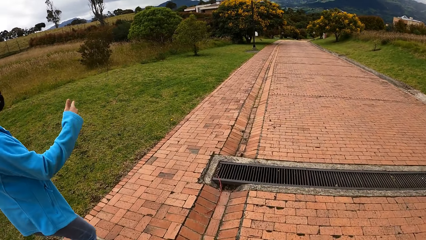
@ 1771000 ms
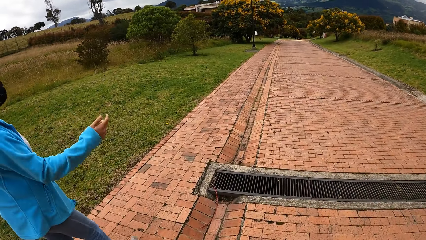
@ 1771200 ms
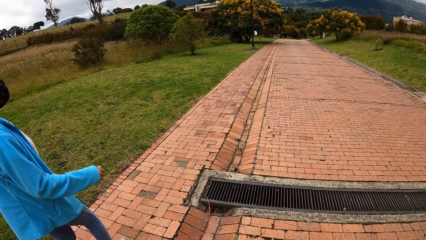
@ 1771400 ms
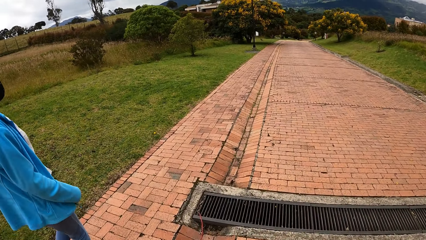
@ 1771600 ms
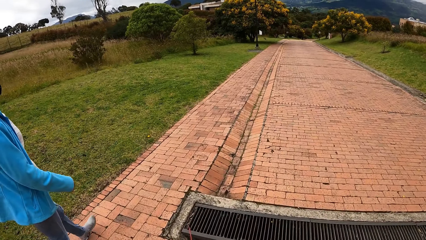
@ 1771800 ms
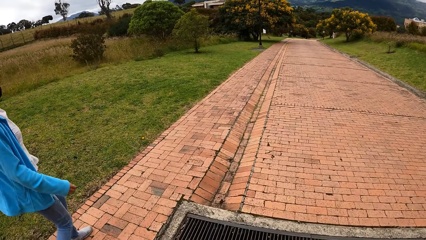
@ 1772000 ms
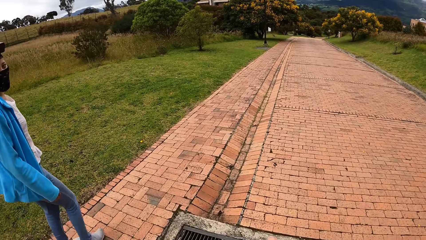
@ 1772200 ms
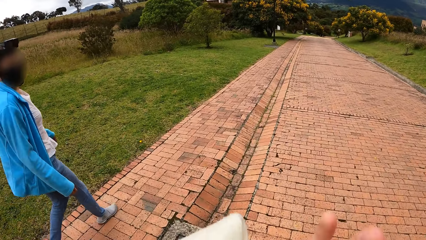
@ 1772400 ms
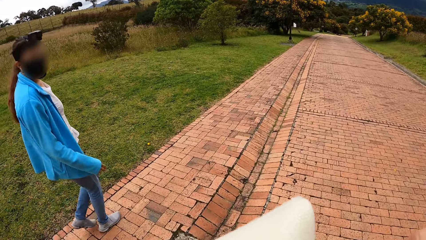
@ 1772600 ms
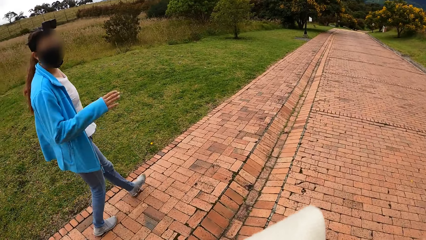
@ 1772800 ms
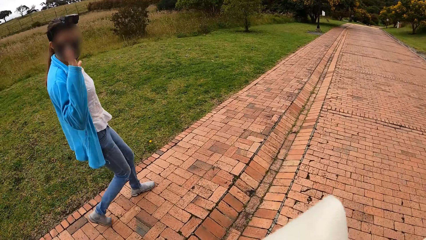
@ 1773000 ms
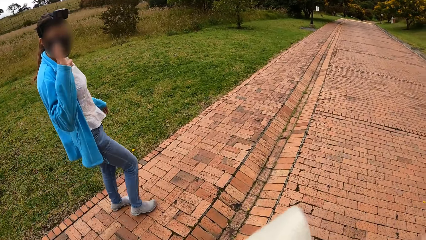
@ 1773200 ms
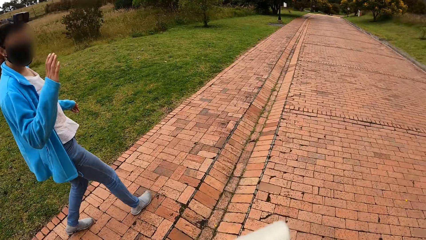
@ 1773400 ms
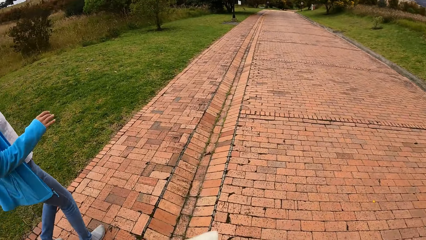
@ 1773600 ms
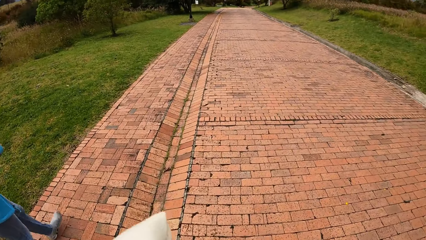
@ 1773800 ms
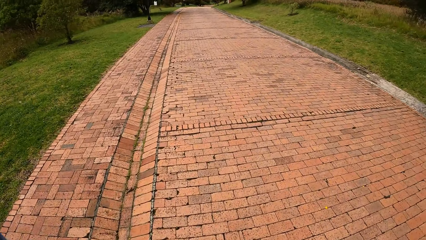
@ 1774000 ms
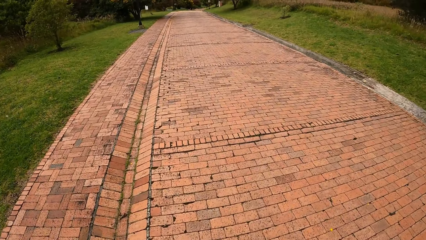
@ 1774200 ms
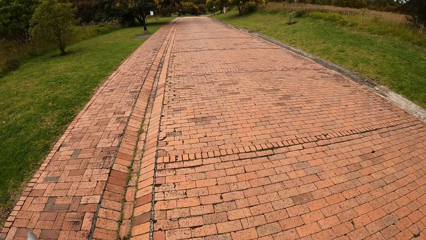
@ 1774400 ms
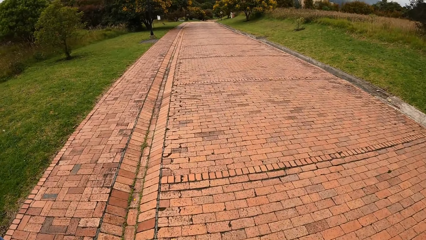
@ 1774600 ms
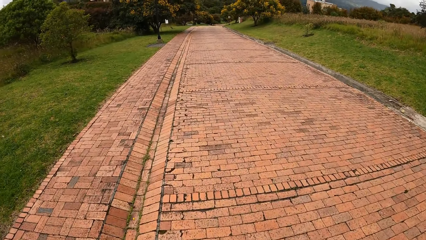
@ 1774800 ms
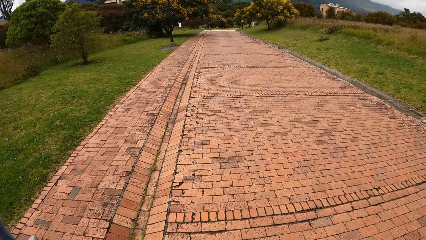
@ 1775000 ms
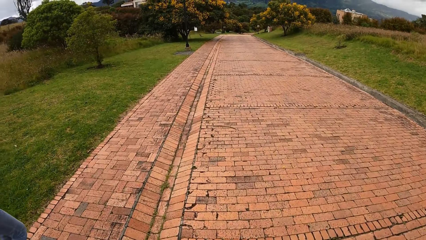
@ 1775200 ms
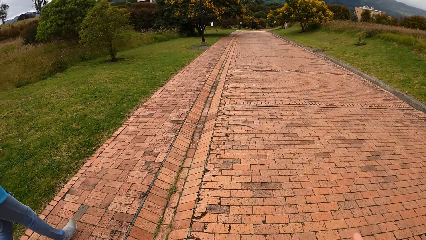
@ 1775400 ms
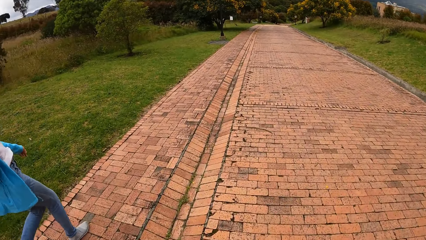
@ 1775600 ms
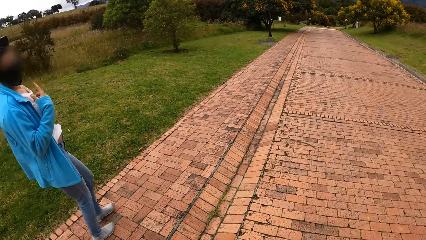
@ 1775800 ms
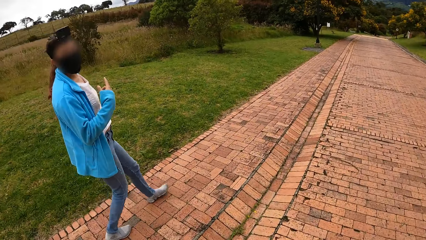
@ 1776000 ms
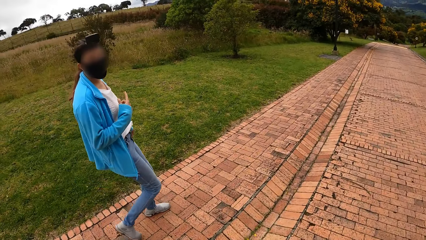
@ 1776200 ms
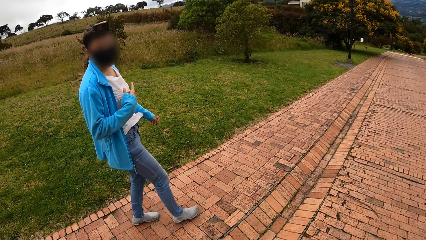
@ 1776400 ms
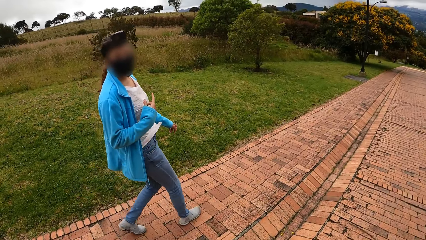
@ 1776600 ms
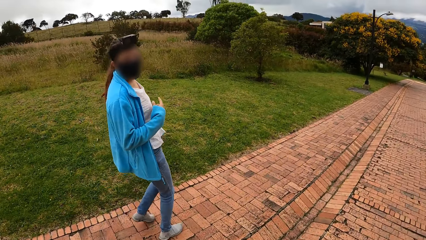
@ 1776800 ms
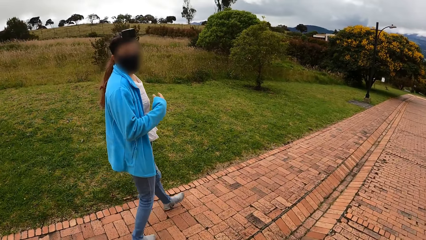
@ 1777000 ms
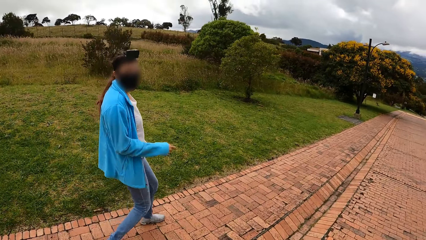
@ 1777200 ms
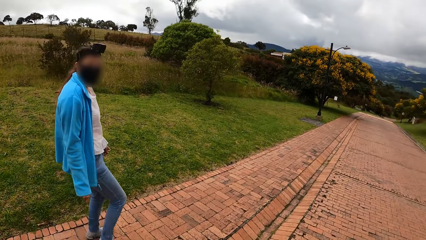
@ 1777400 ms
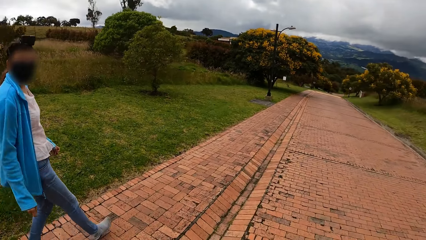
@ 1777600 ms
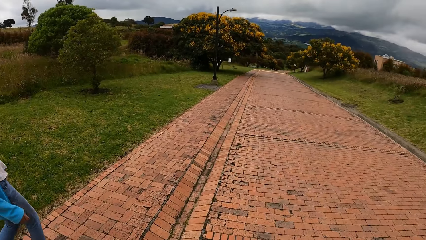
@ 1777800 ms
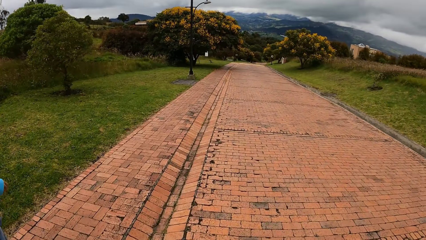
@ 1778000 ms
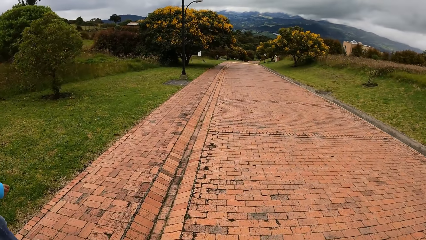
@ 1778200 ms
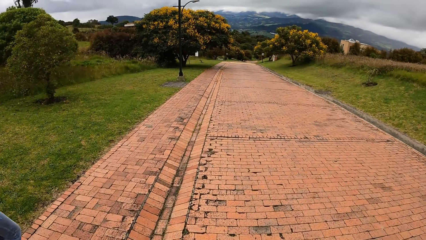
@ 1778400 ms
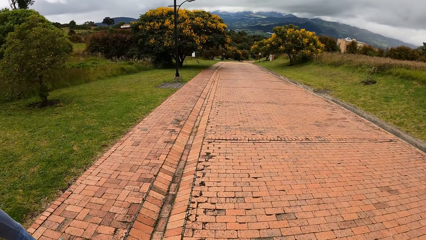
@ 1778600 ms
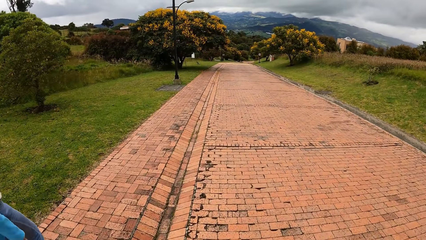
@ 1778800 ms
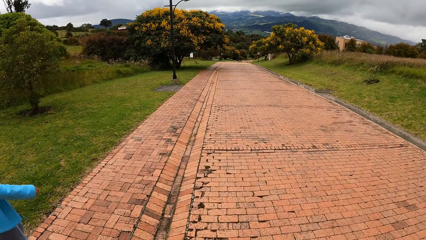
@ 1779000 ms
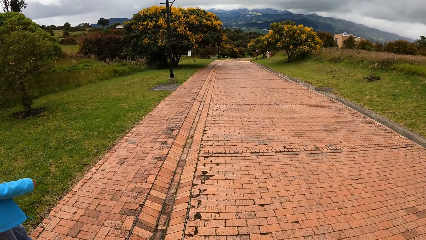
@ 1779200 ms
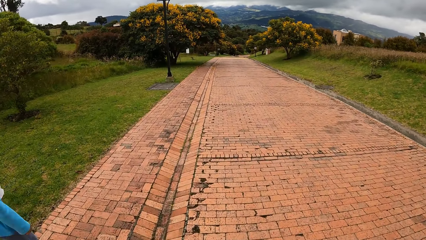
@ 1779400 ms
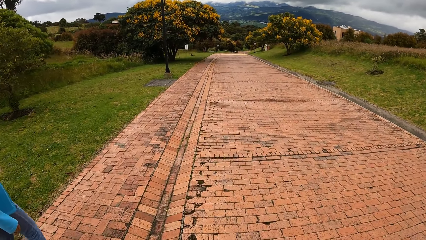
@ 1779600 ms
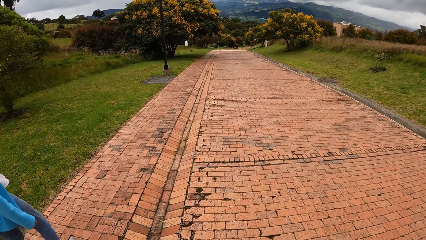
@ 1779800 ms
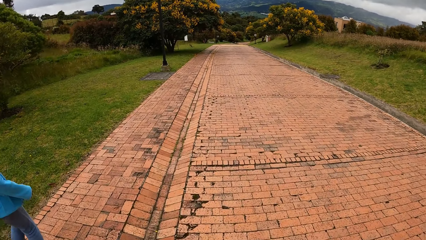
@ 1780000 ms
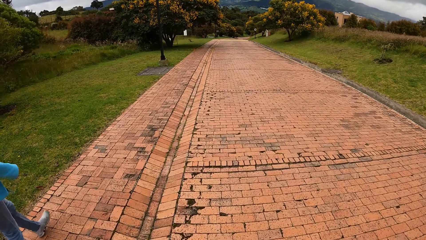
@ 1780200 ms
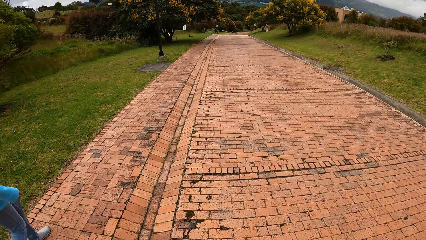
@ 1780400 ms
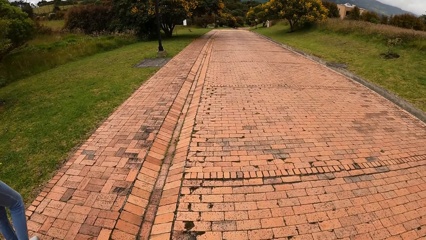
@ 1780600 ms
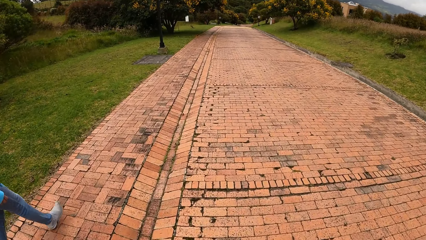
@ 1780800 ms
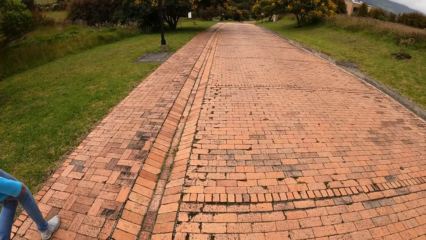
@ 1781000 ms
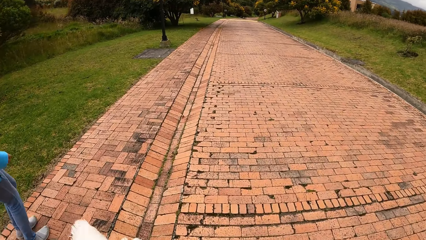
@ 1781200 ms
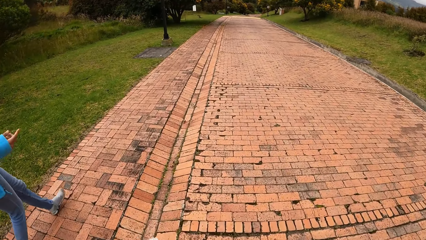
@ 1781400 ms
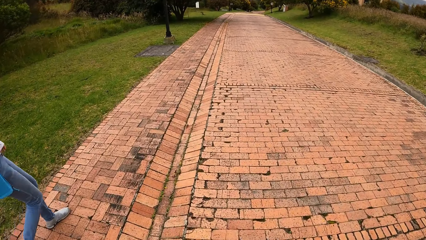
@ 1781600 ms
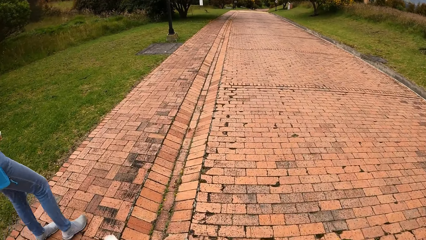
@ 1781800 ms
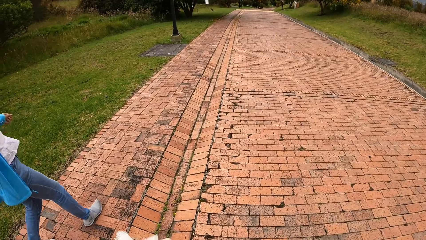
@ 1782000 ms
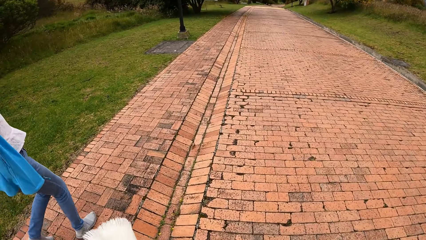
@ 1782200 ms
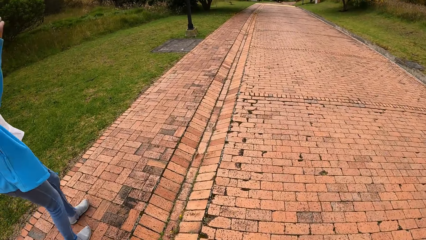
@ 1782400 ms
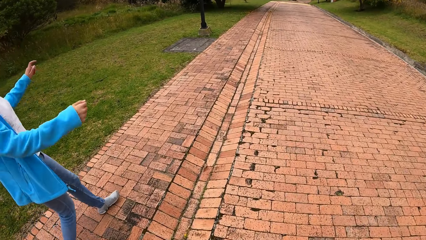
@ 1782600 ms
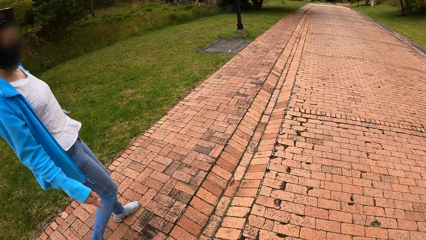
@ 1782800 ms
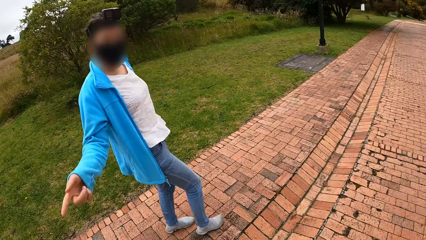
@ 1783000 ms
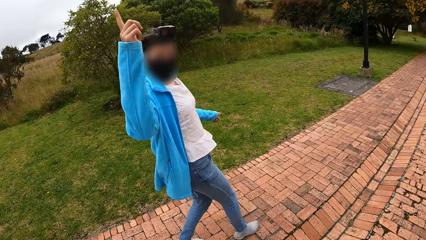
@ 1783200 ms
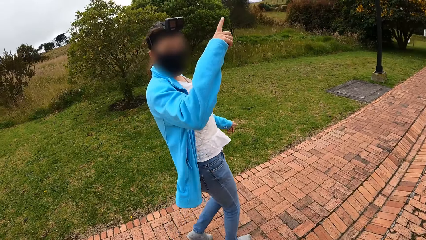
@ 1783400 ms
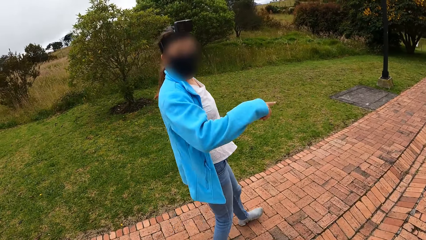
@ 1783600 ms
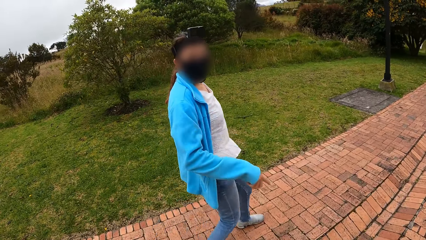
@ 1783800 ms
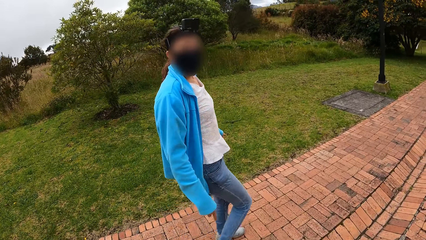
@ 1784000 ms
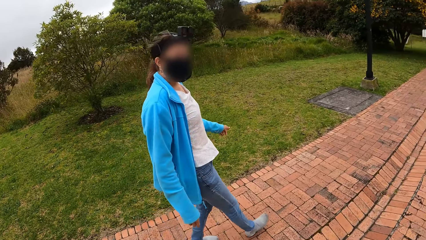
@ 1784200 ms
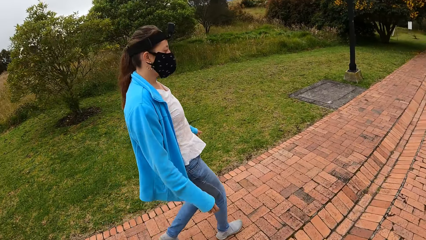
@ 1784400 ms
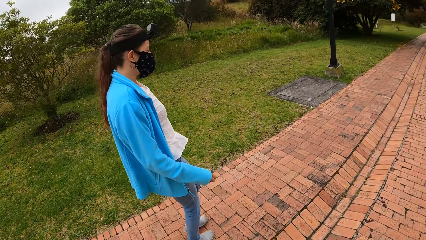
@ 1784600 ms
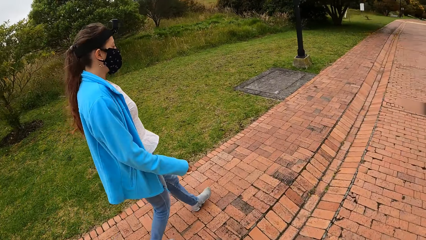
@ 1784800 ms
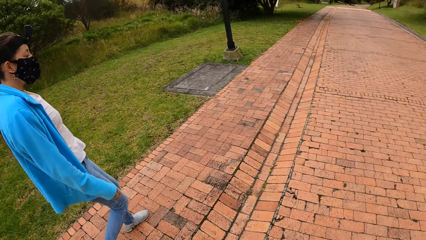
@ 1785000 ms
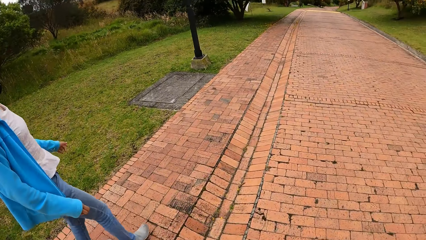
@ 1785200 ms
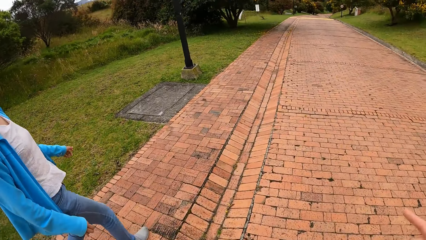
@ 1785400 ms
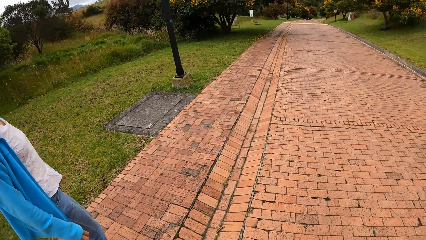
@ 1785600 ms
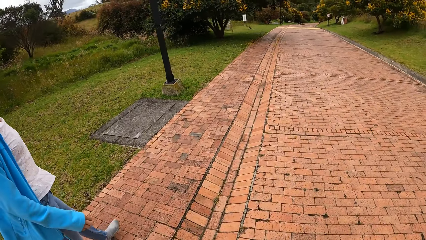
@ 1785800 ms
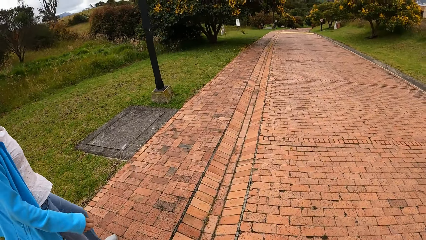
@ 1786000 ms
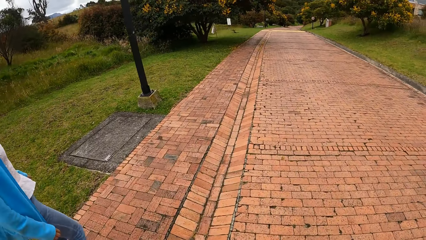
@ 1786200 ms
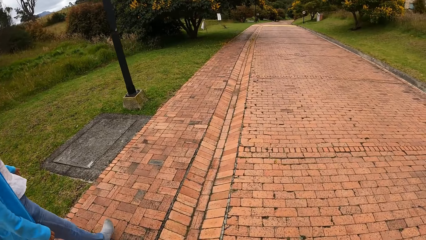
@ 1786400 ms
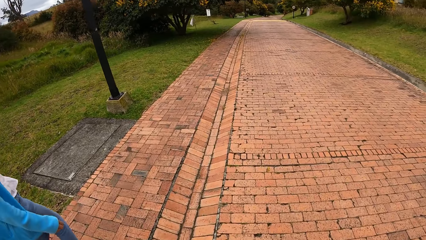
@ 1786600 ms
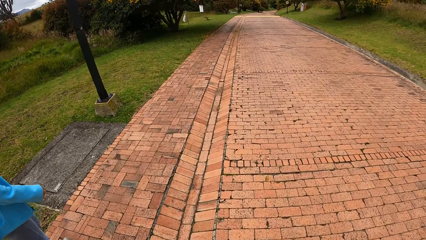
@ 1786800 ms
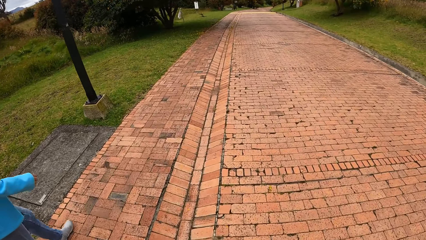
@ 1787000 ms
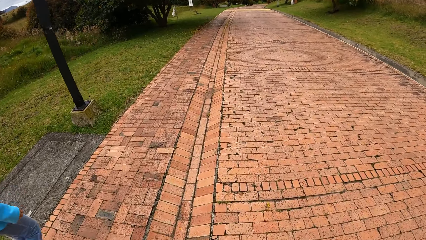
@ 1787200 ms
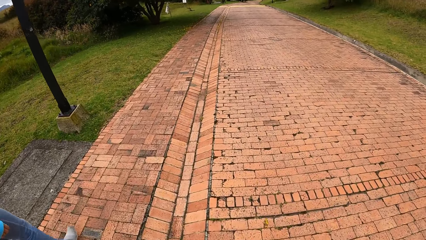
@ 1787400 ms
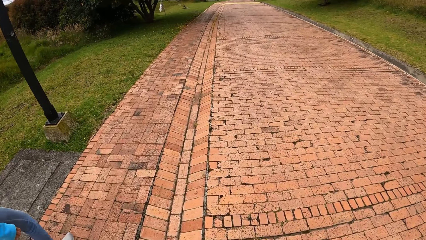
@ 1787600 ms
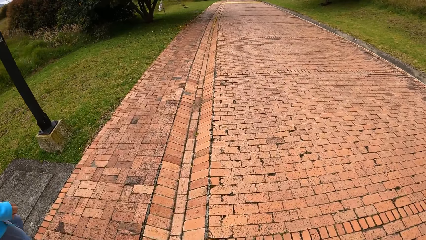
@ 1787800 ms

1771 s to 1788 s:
A person gestures. The person talks with the camera wearer. The person shows gestures with hands to the camera wearer.
